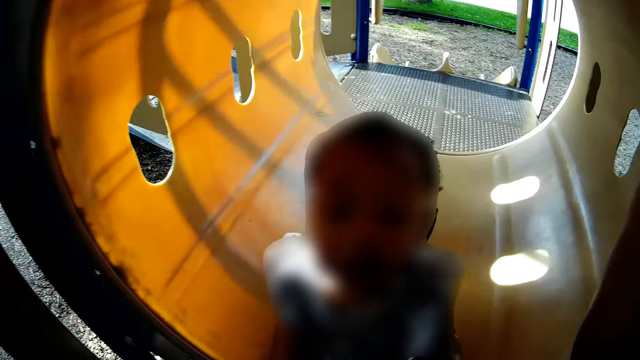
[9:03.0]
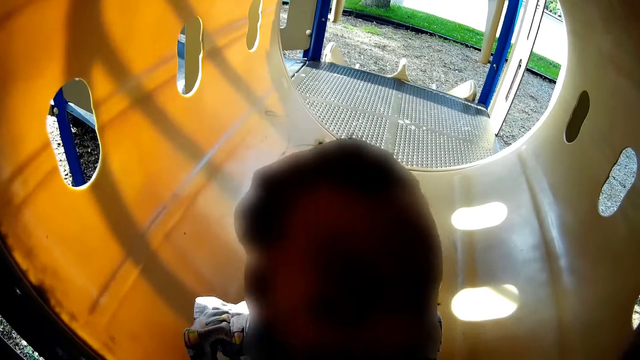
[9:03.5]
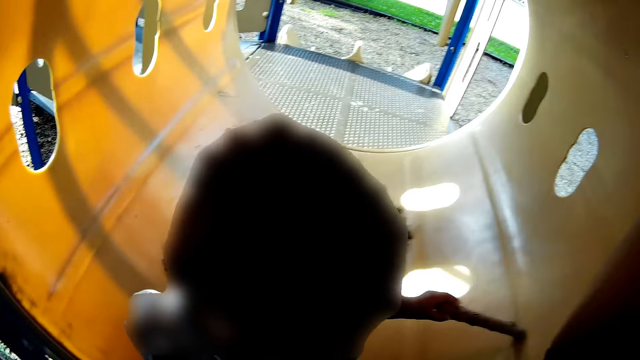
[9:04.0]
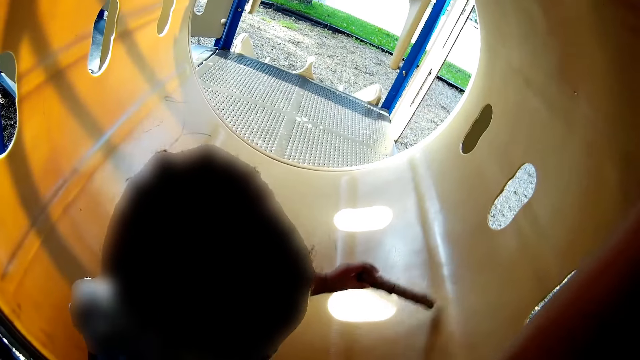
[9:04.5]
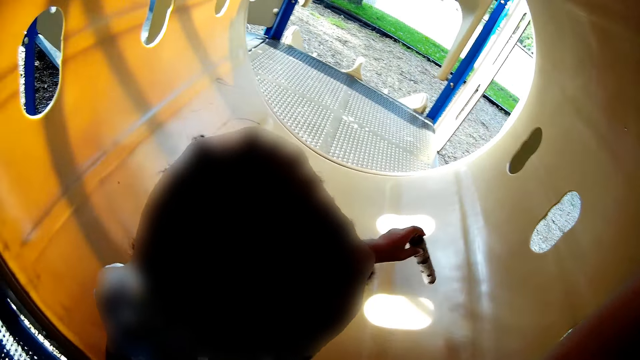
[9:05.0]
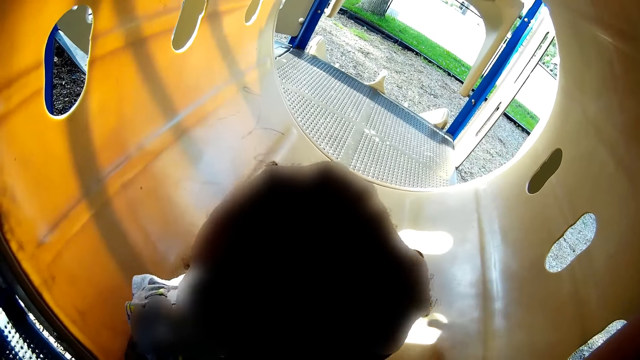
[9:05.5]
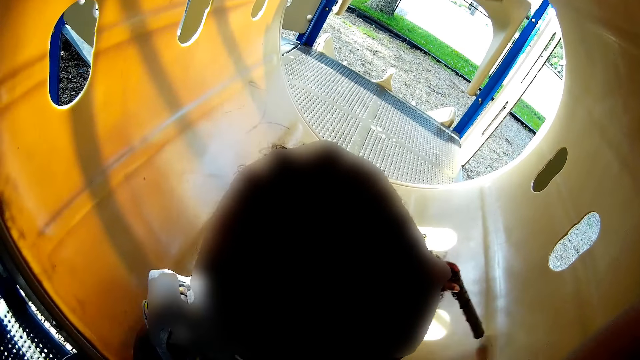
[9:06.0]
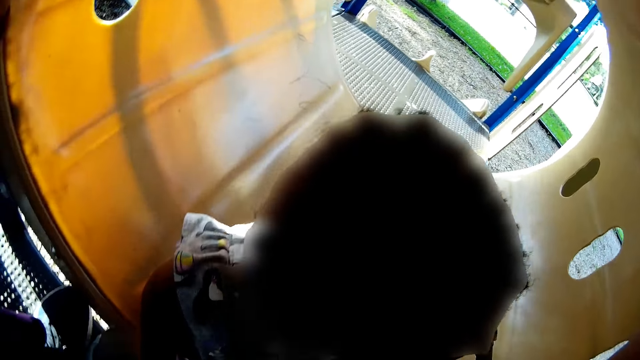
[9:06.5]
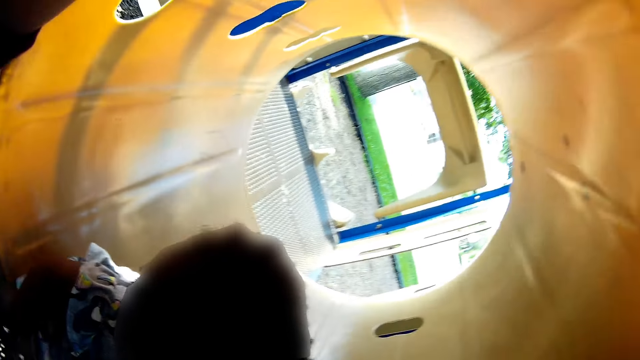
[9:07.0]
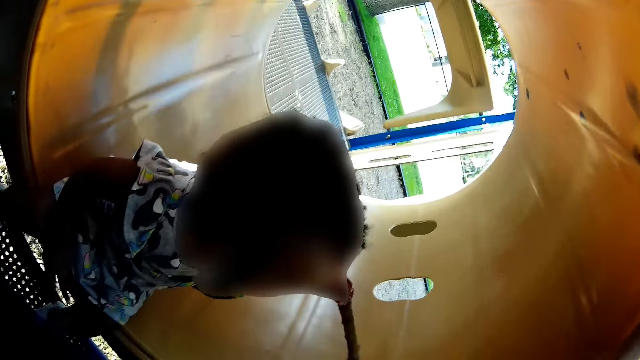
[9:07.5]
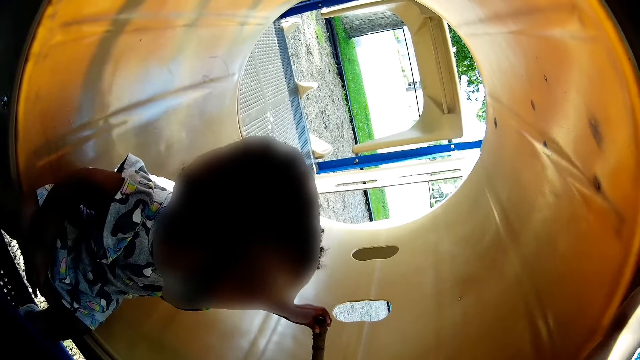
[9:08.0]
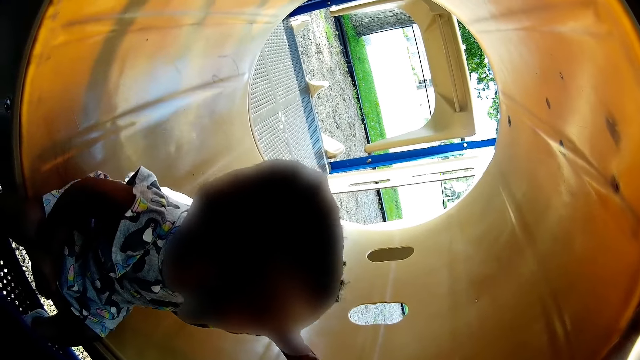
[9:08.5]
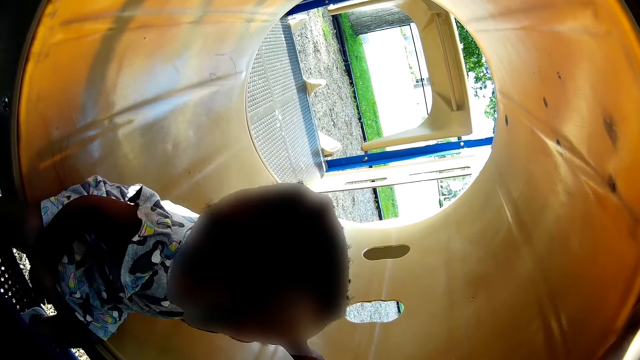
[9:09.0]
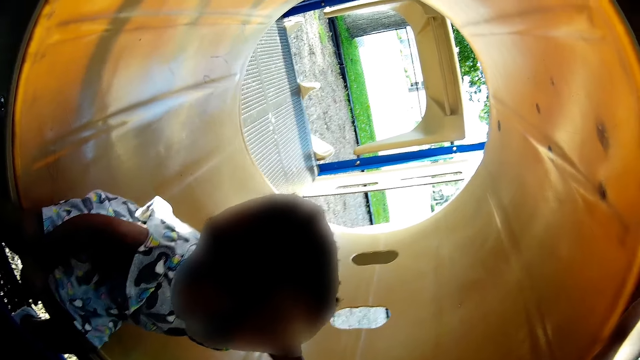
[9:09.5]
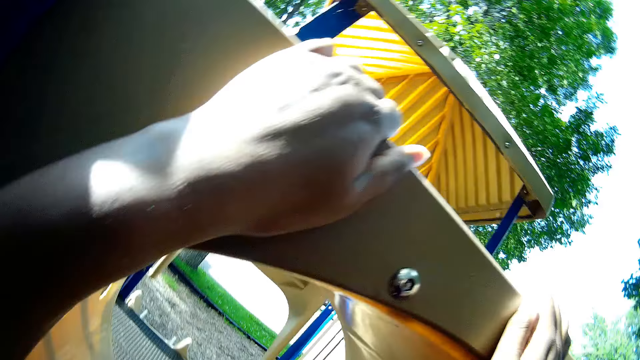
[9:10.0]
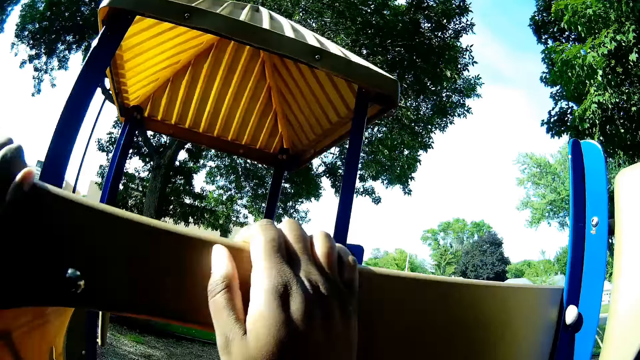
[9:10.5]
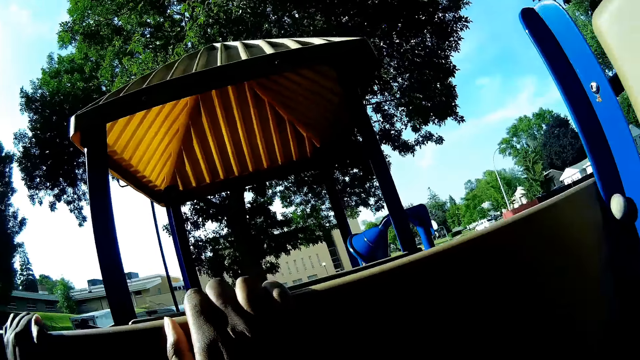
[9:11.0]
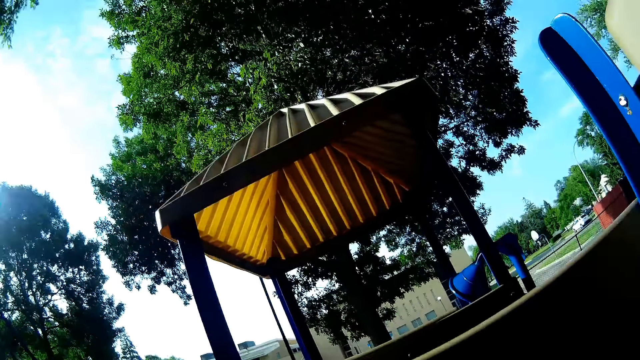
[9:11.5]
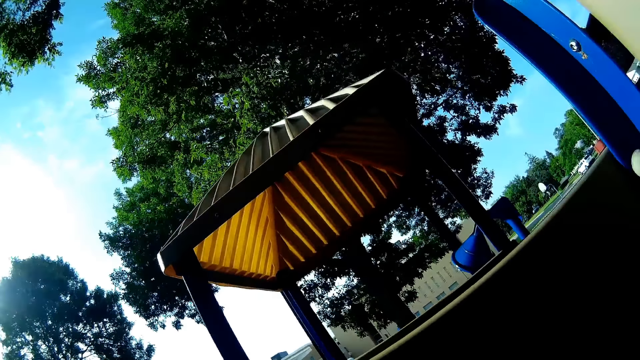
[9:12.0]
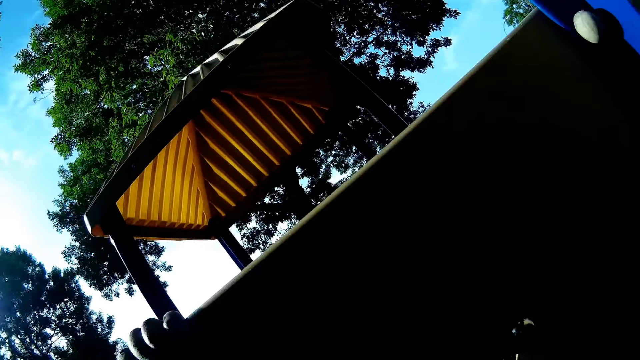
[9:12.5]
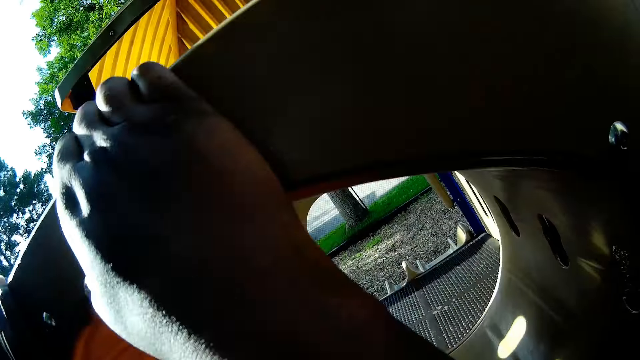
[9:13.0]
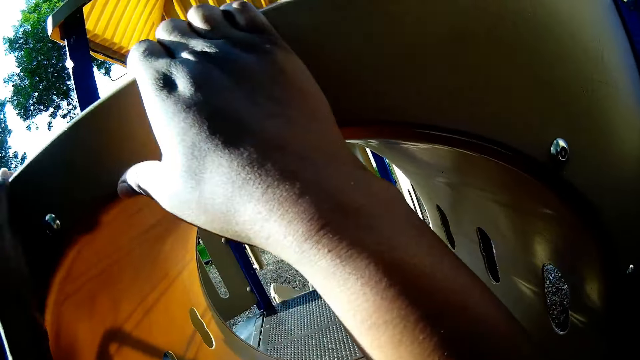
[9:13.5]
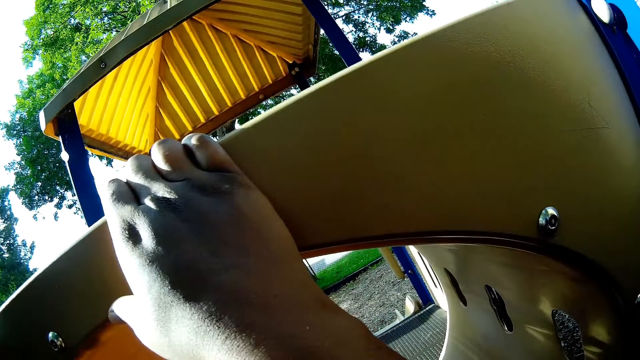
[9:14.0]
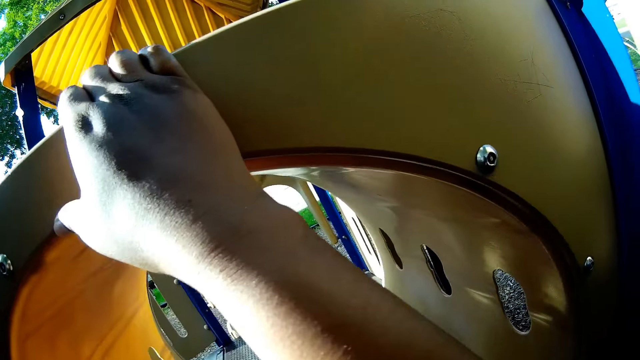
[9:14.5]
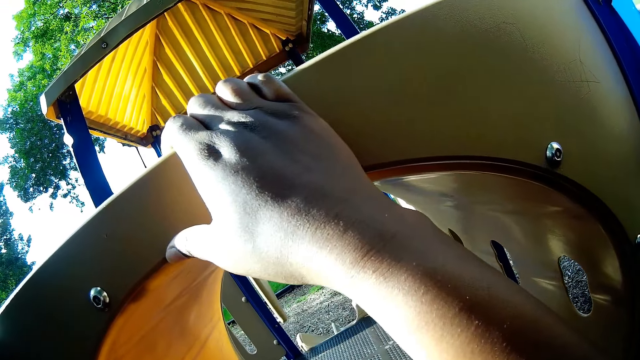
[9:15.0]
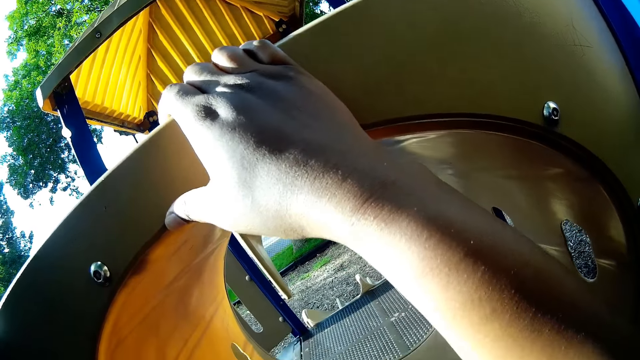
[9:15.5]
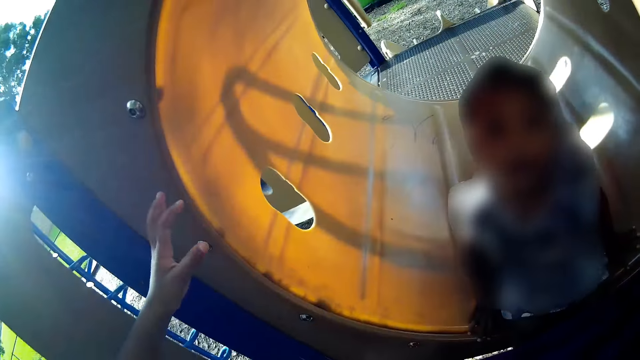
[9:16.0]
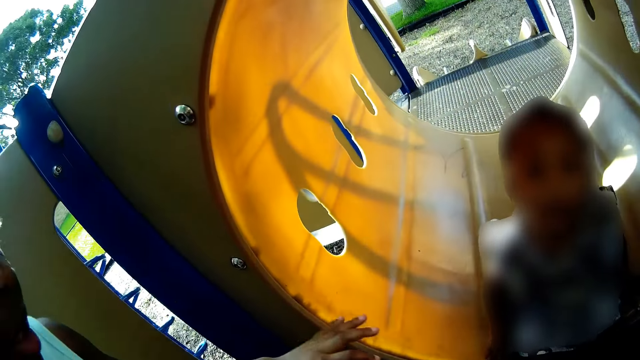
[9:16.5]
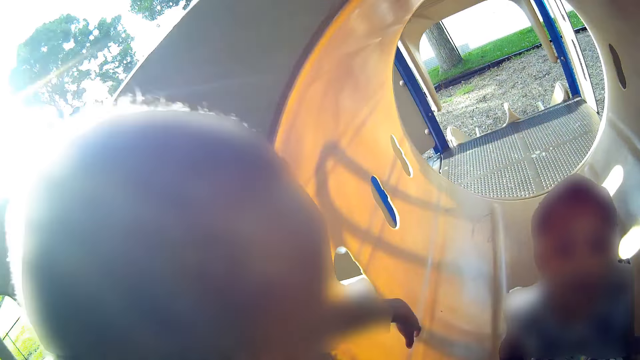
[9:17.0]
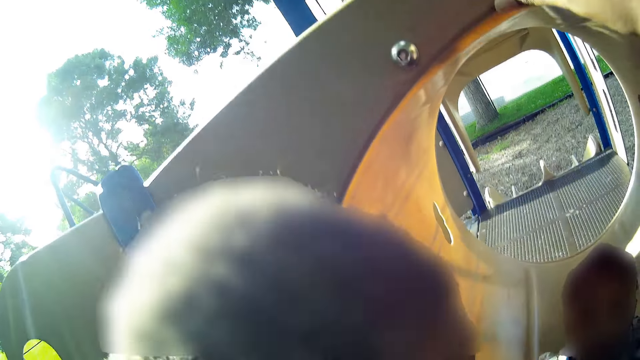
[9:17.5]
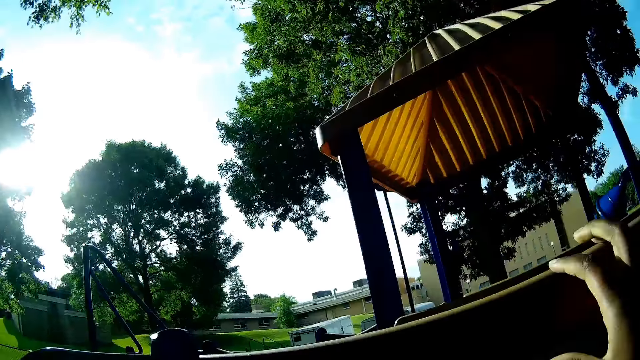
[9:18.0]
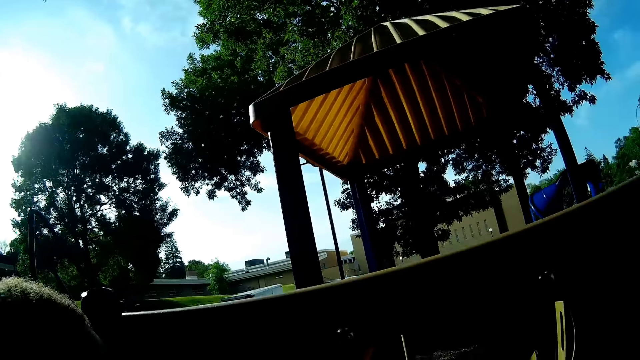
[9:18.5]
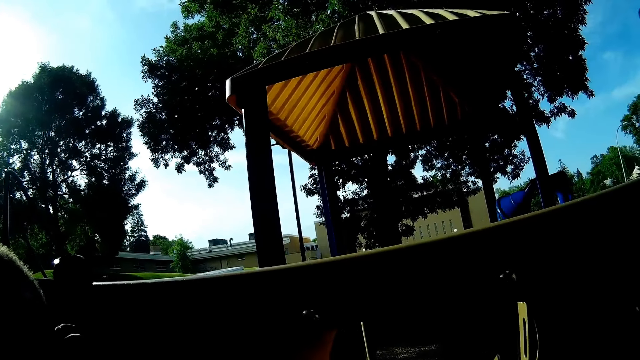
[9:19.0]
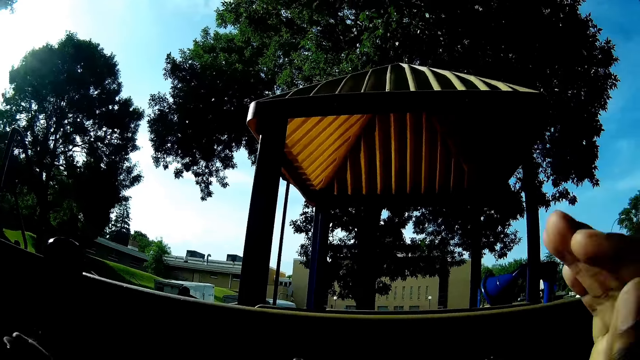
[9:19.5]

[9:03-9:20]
The camera wearer looks at a person. A girl plays with the stick in her left hand. The camera wearer looks around. They converse with a boy. Another boy walks to the baby. The camera wearer looks around.

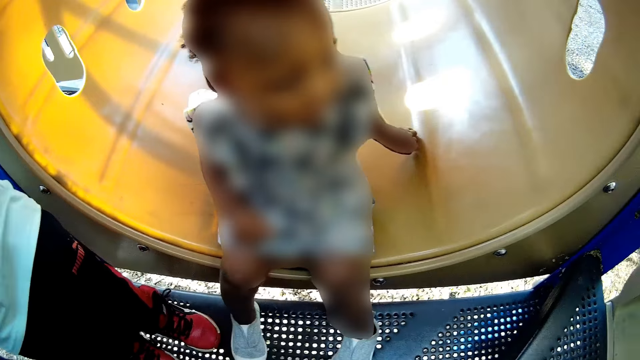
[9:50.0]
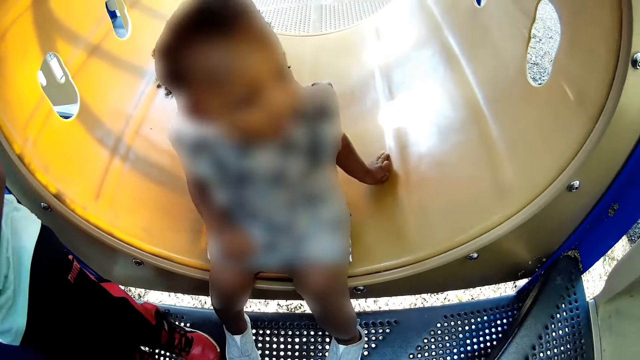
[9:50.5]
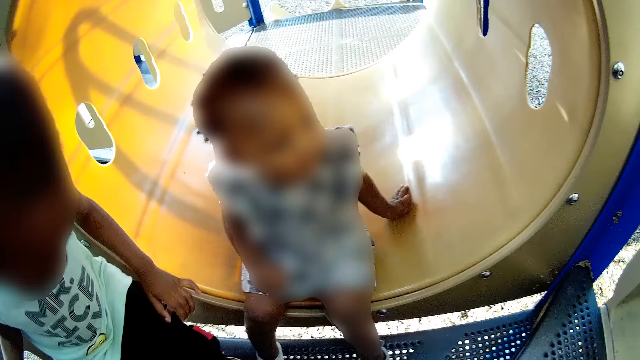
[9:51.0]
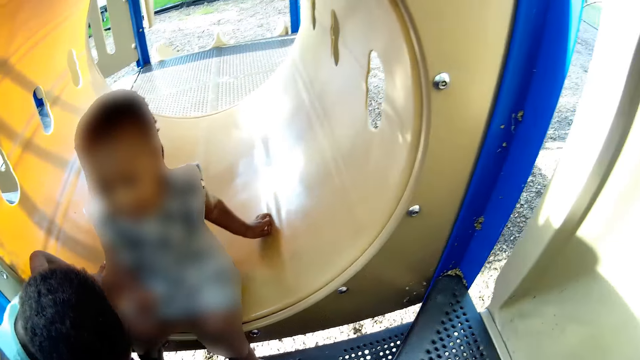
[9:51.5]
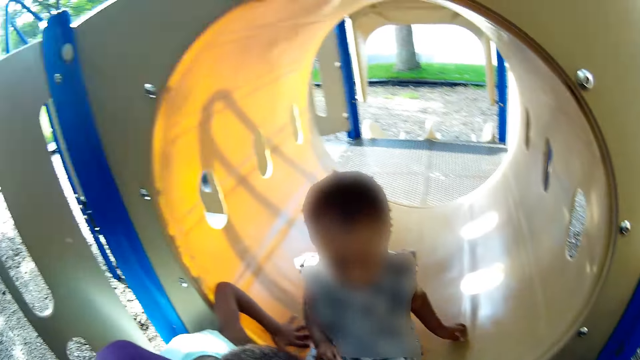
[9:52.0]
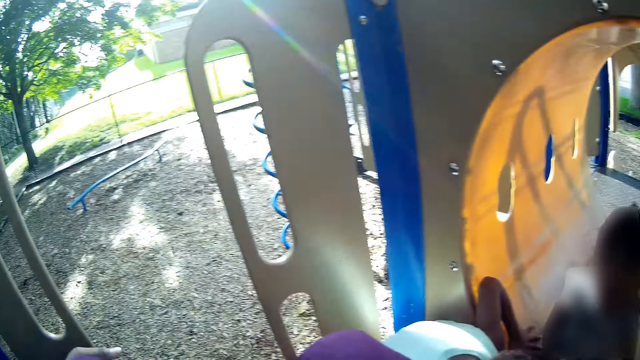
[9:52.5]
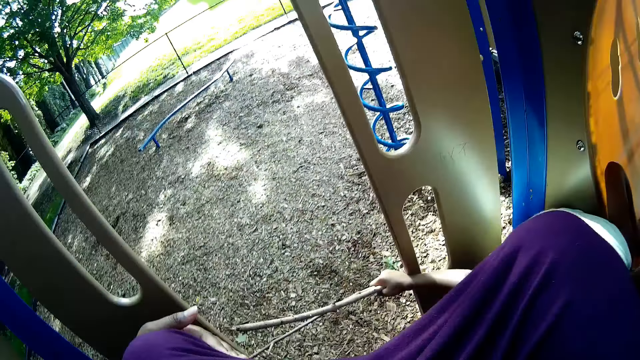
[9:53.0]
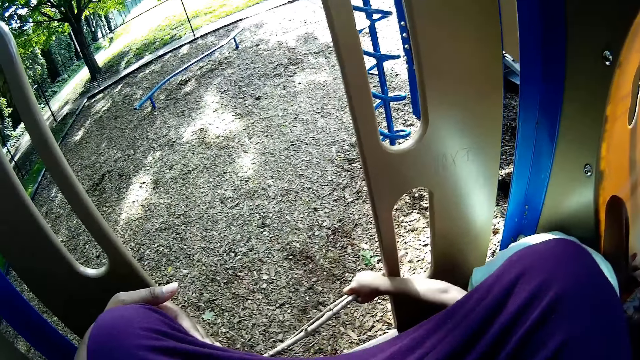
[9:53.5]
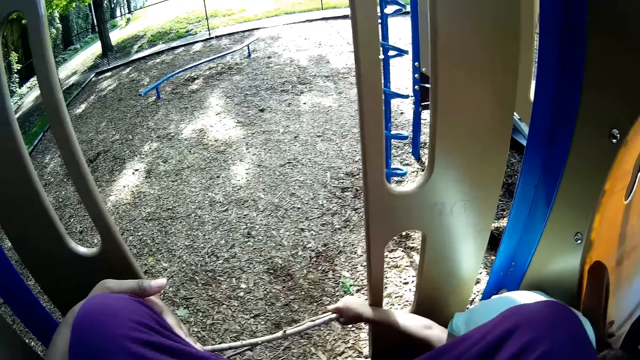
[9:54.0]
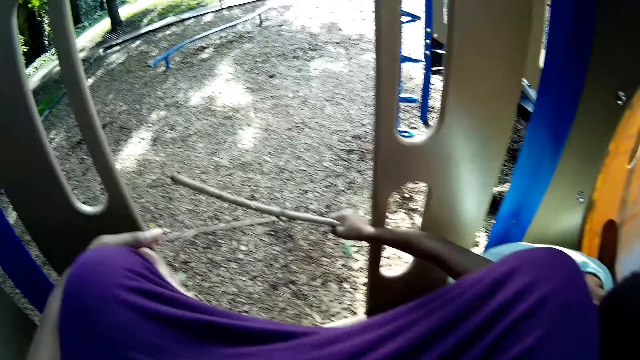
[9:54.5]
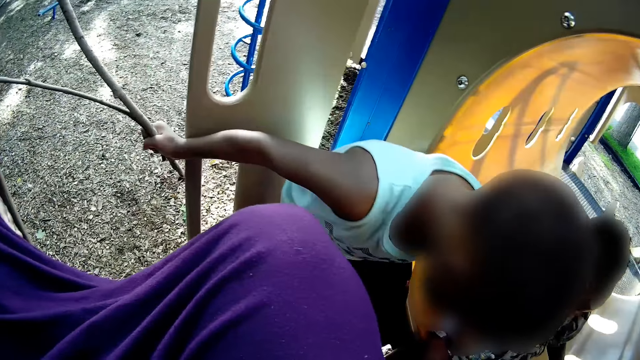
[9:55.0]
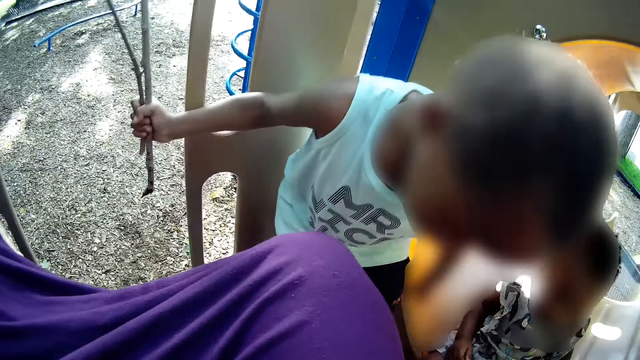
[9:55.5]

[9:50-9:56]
A person squats down.
